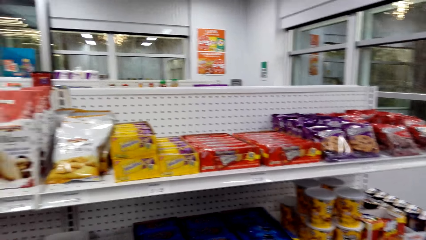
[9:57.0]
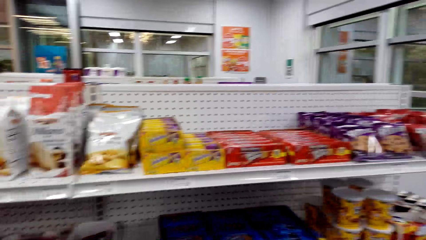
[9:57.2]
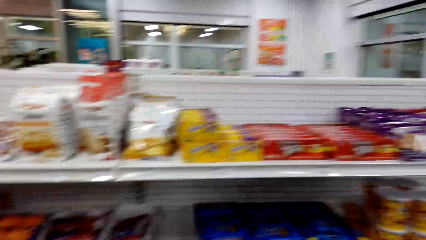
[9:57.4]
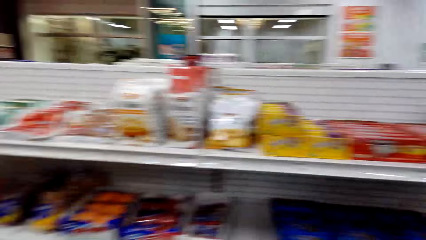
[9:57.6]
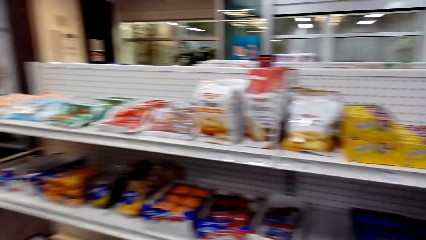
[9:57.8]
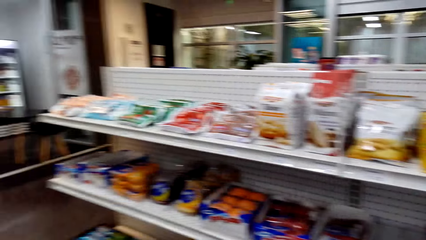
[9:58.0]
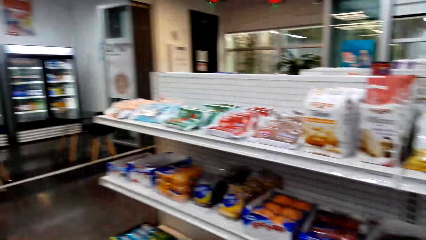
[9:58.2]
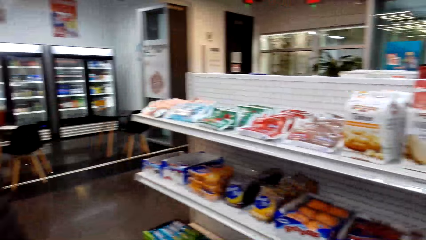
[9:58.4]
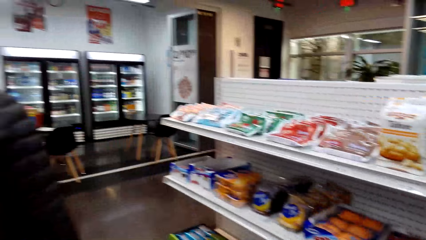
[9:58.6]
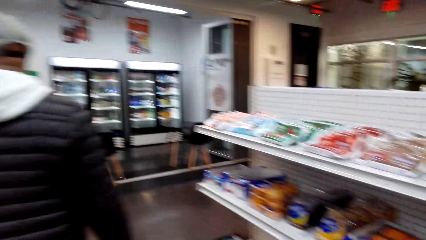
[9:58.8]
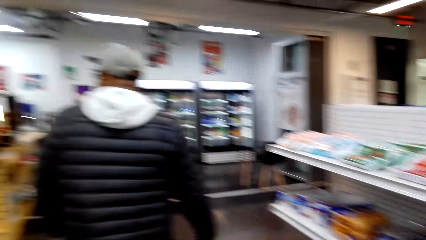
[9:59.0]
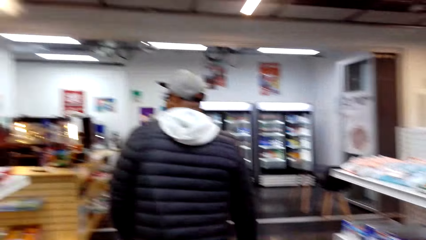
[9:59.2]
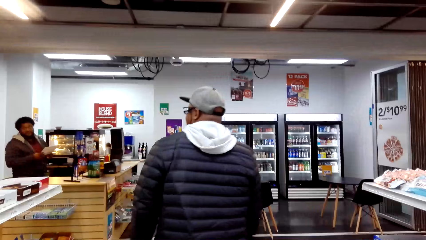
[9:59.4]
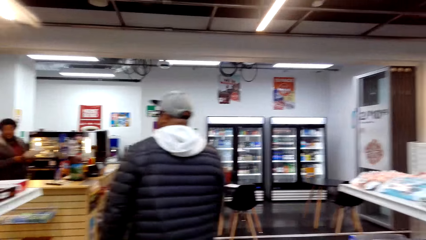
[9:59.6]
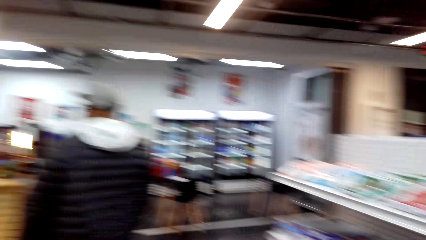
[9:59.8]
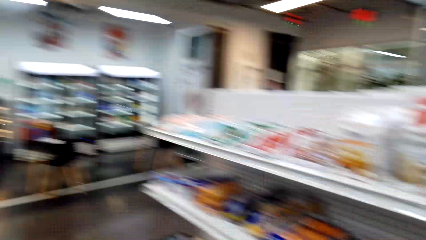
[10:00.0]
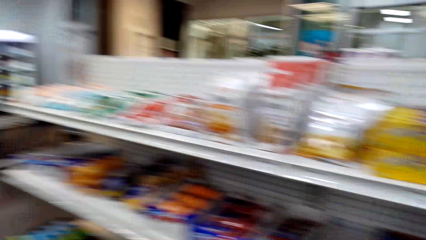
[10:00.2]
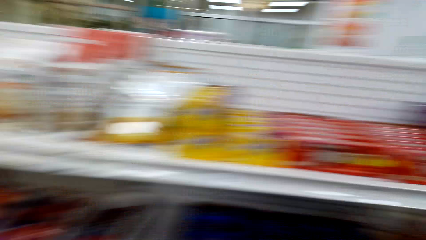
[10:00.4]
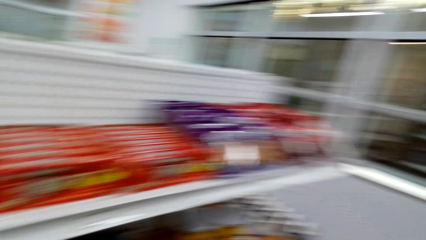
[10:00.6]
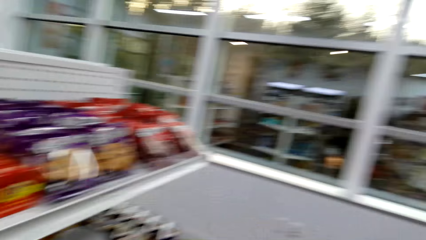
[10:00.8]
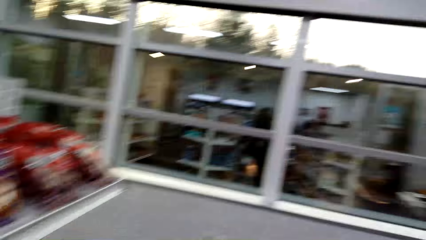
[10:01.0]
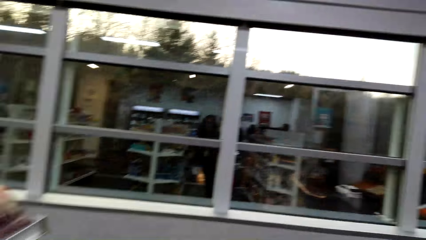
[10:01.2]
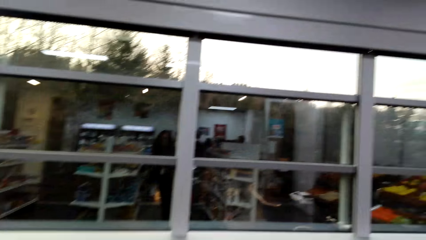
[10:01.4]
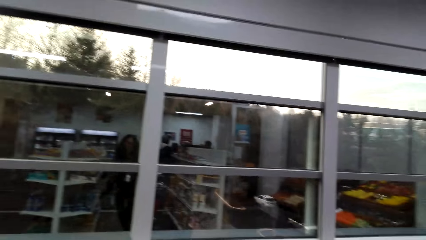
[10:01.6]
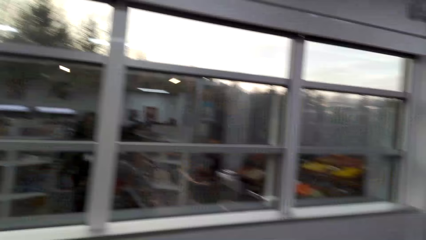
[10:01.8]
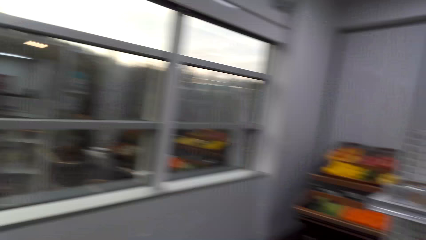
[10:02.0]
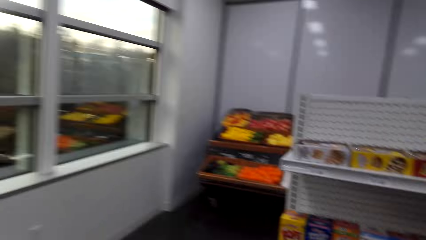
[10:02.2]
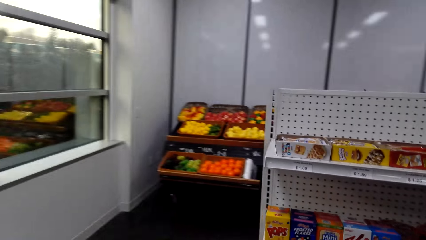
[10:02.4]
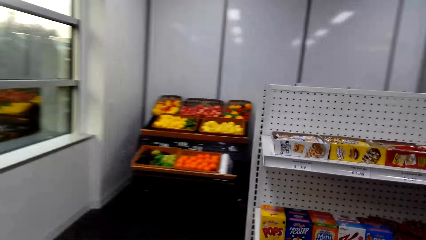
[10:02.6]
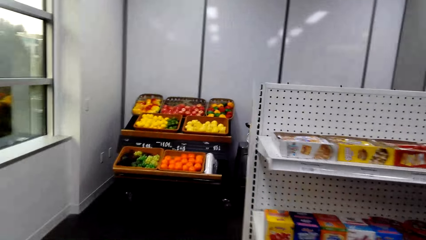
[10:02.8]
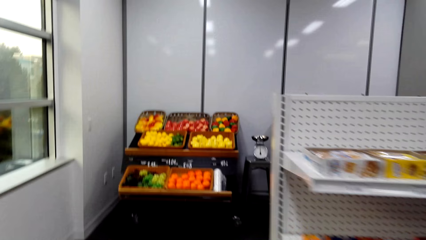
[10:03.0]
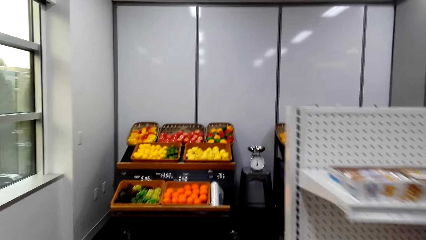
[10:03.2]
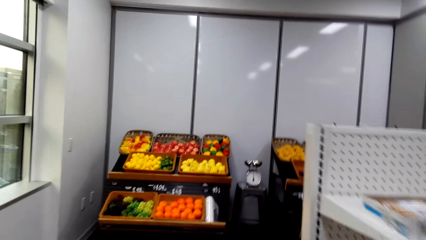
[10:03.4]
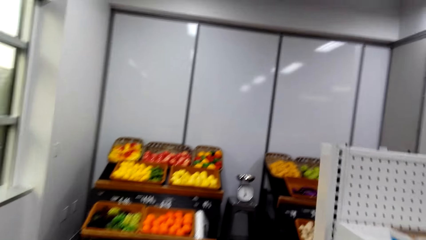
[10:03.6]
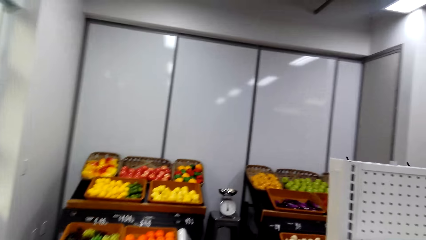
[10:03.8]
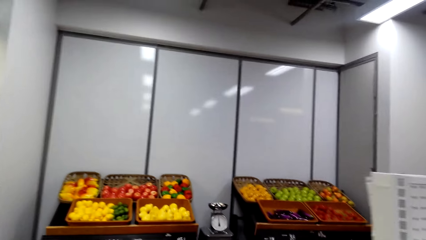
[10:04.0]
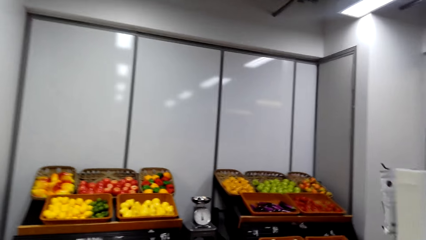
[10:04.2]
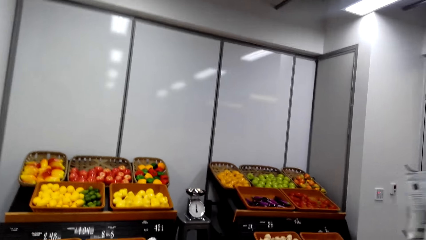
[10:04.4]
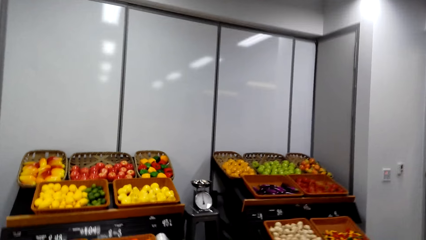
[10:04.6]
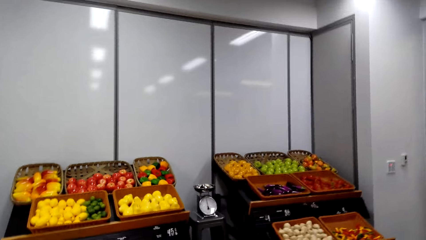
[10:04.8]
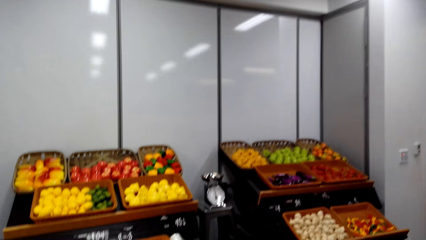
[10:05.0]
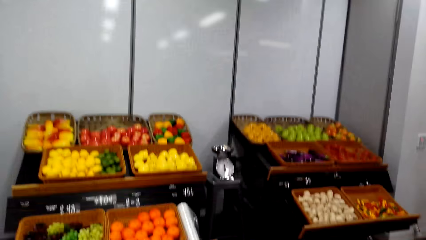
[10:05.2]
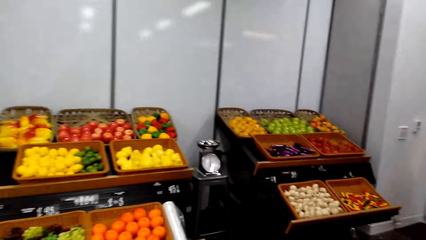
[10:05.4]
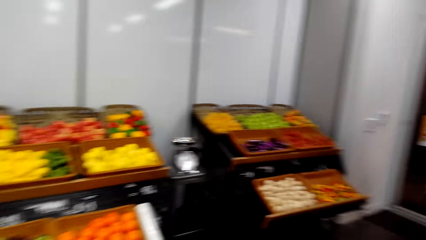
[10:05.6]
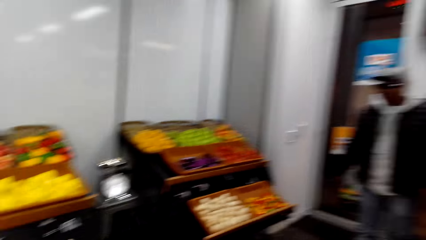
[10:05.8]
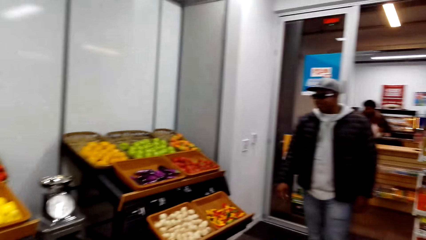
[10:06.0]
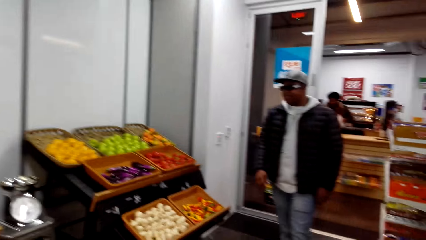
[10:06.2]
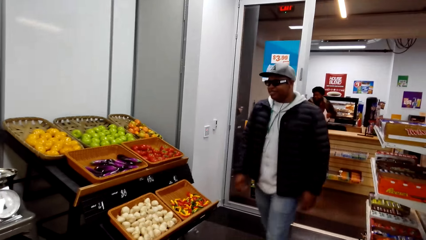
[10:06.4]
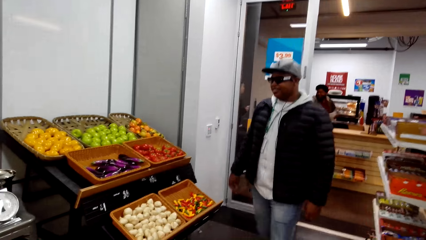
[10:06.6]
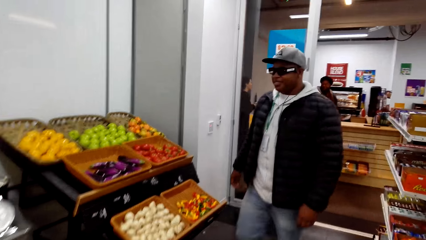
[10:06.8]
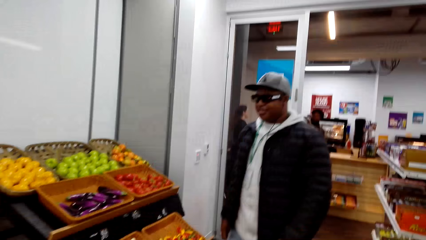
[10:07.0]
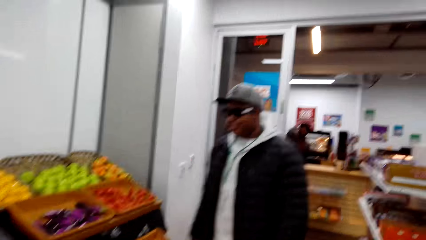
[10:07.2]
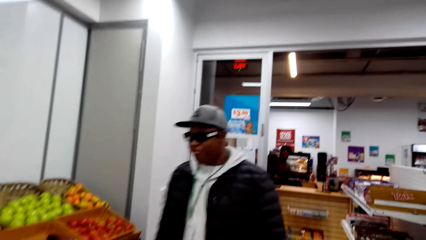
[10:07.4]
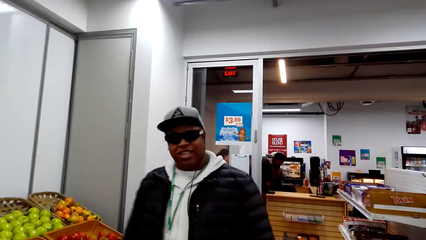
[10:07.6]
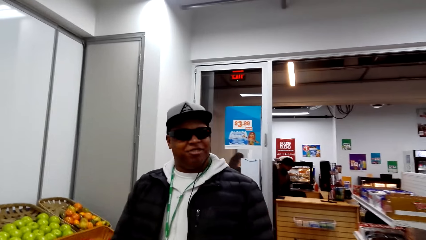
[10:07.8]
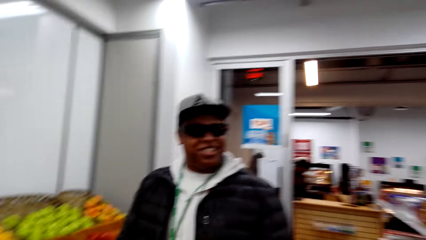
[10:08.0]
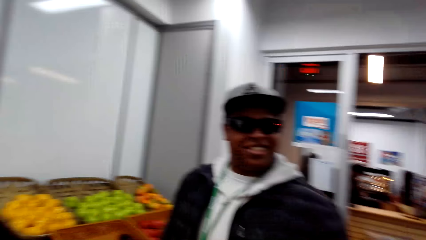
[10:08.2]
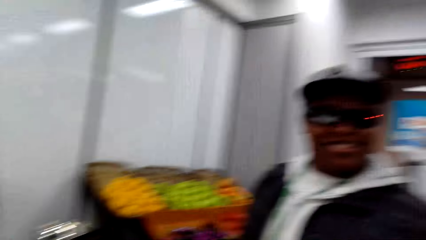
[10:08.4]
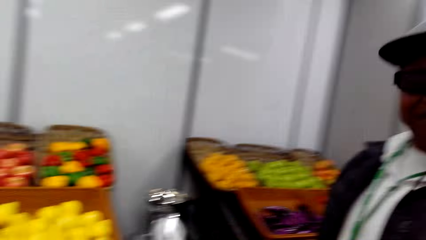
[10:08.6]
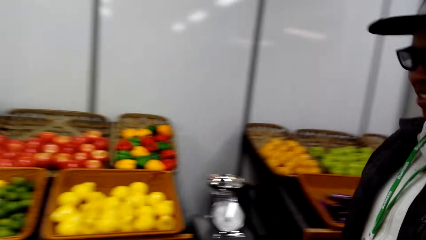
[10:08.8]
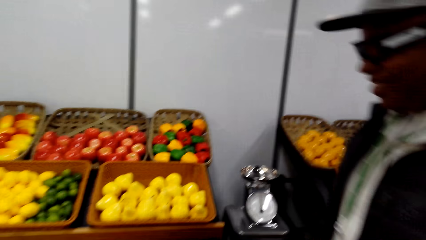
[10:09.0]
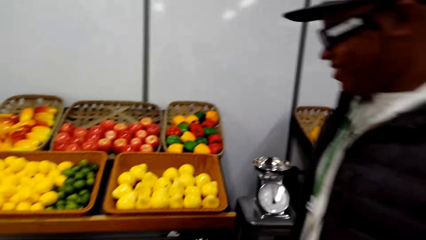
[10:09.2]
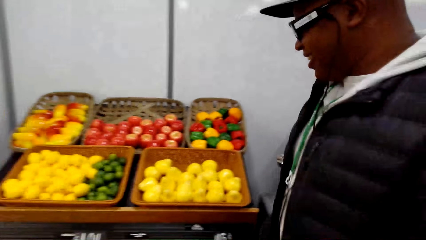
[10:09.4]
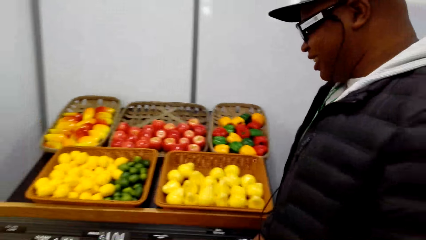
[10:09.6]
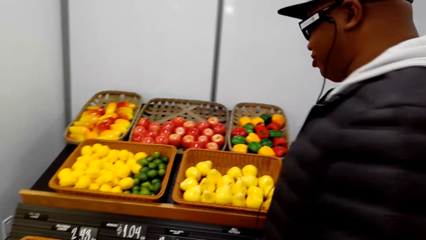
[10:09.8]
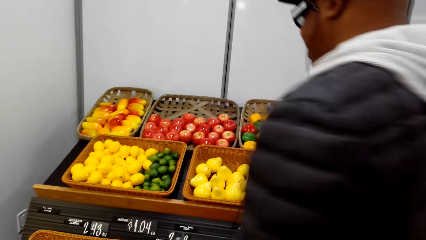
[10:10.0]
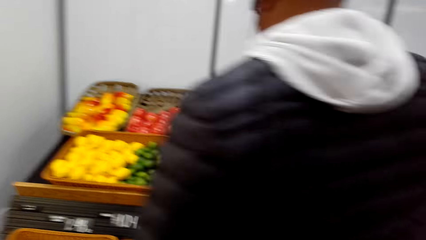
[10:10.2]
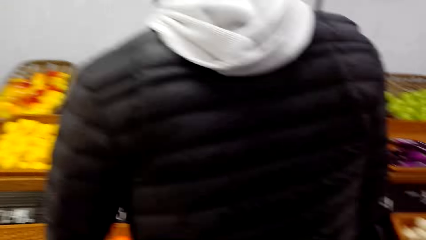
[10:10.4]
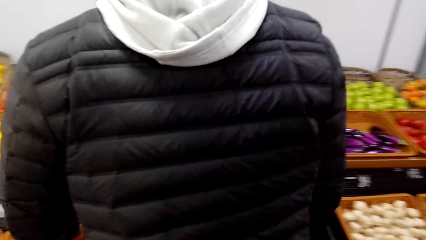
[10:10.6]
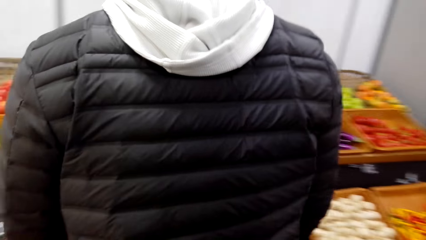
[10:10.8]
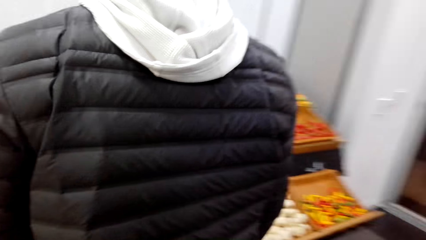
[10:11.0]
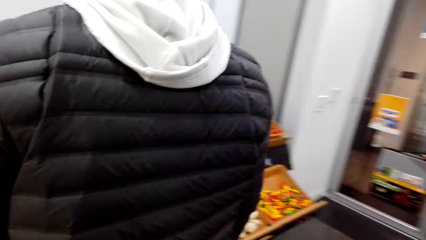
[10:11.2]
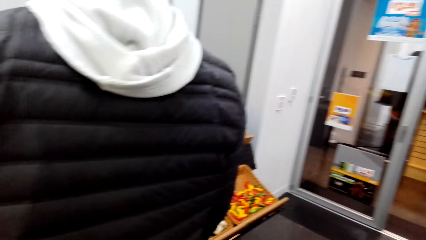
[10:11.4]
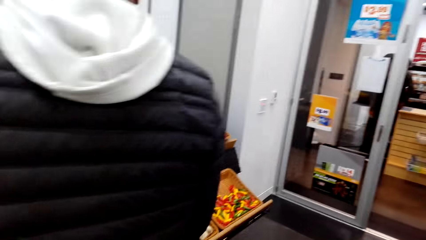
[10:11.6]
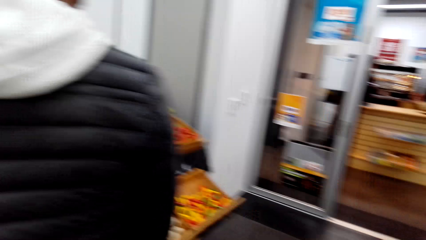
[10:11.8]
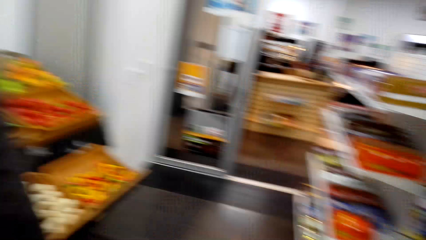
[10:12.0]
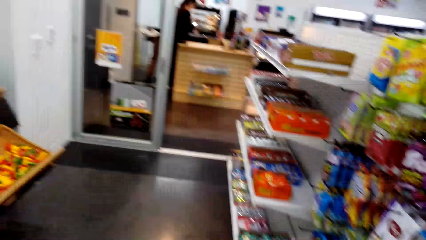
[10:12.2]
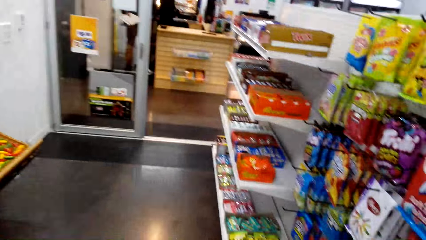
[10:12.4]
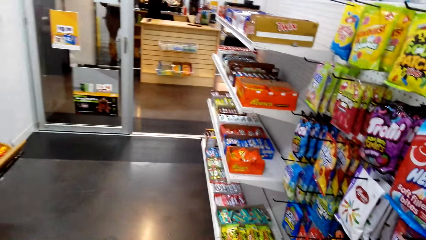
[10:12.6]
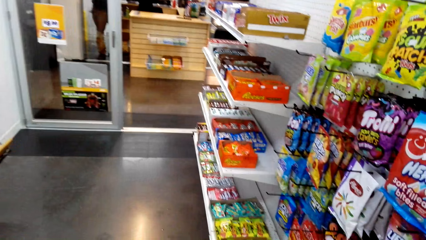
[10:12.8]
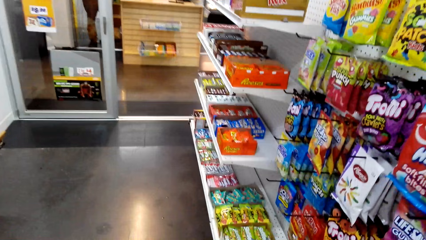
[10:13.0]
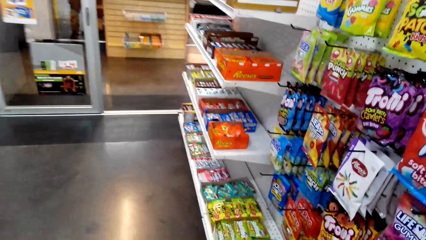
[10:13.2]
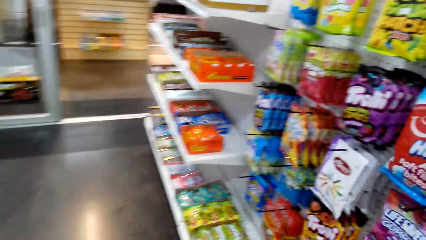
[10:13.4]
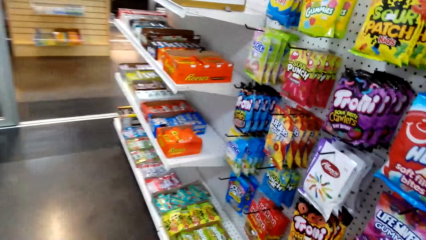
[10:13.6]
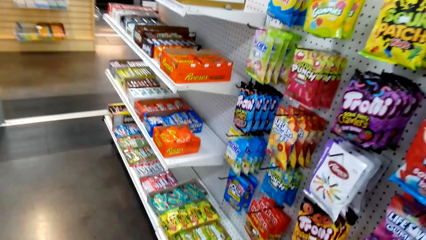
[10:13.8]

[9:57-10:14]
The camera wearer walks around the supermarket. A person walks around the supermarket. The camera wearer shops around the supermarket. The person shops in the supermarket with the camera wearer. The camera wearer walks around the supermarket. The person talks with the camera wearer. The person shops in the supermarket.
